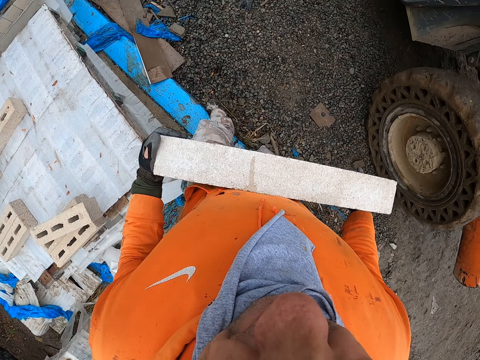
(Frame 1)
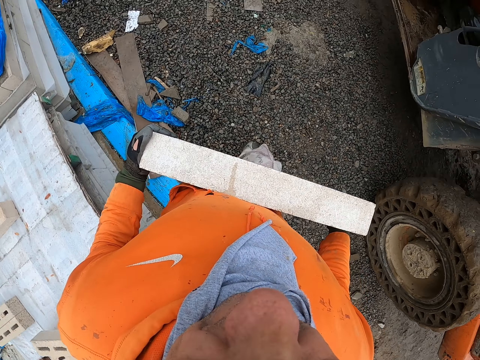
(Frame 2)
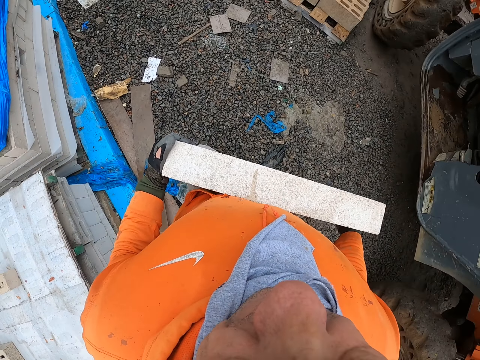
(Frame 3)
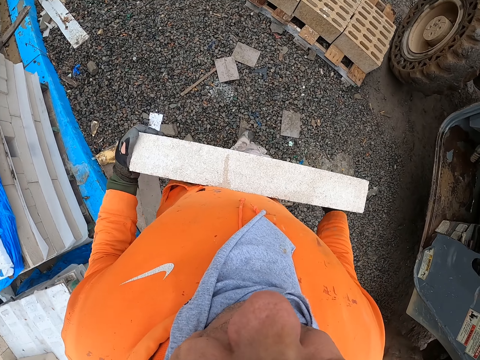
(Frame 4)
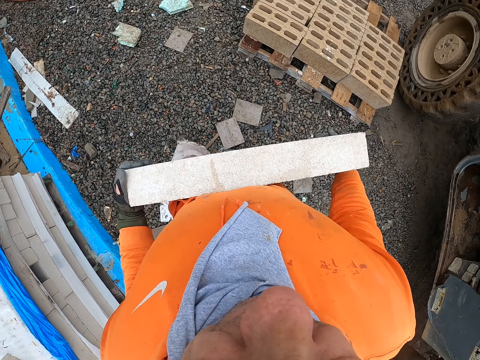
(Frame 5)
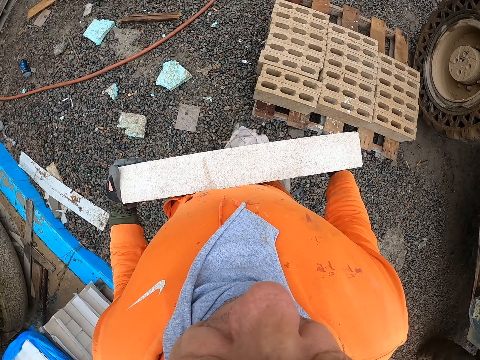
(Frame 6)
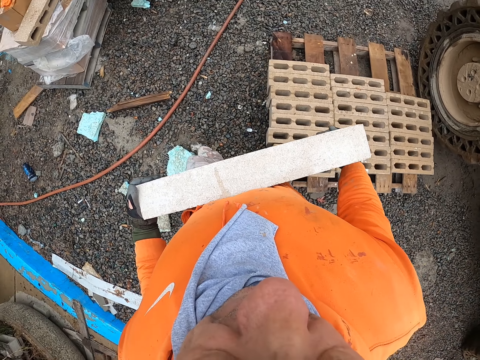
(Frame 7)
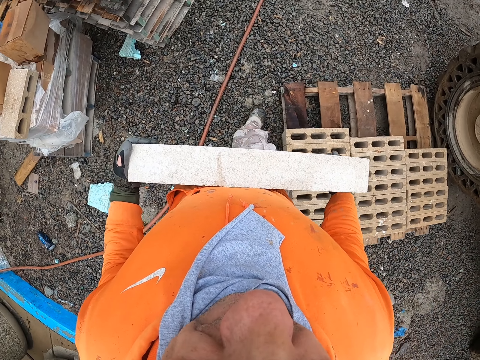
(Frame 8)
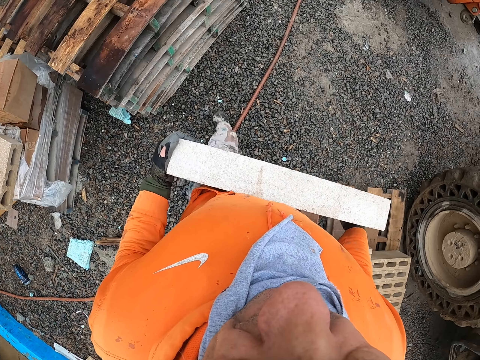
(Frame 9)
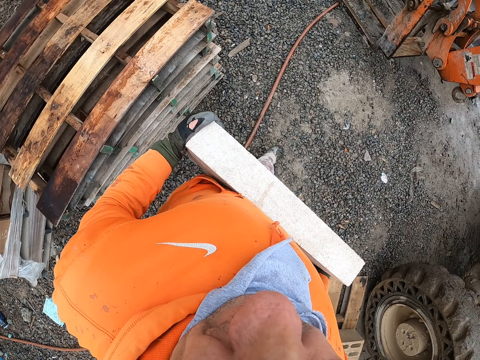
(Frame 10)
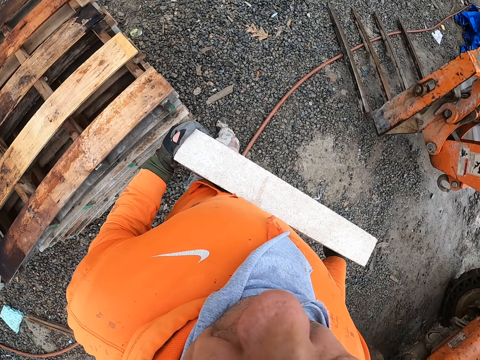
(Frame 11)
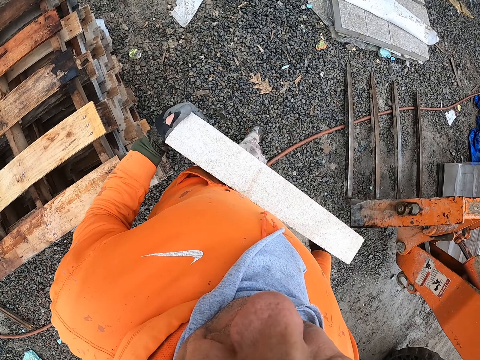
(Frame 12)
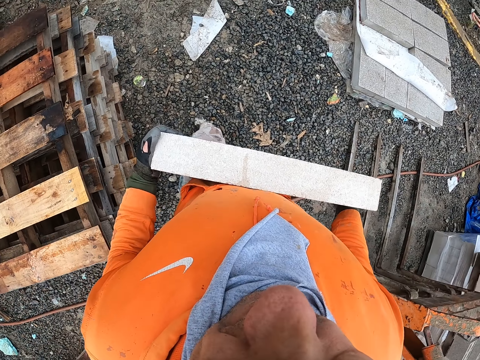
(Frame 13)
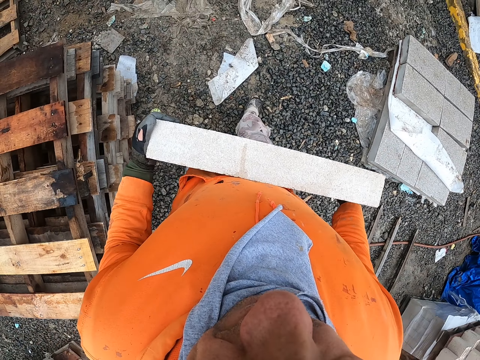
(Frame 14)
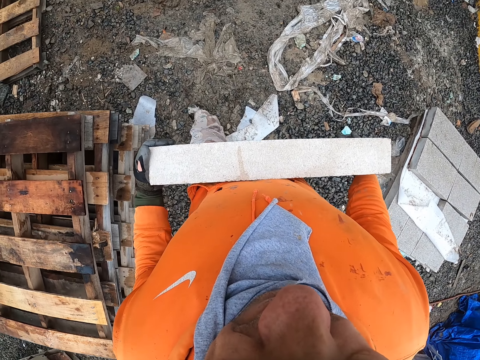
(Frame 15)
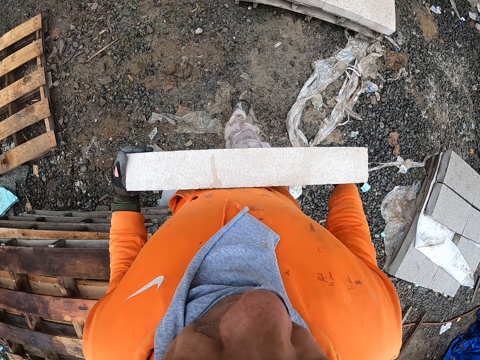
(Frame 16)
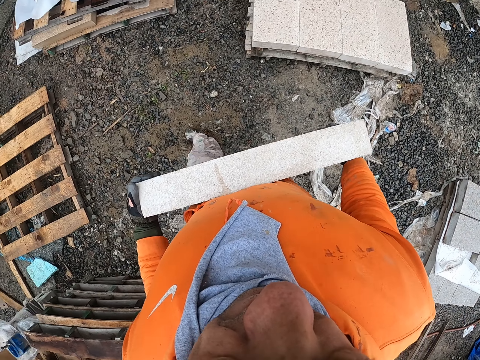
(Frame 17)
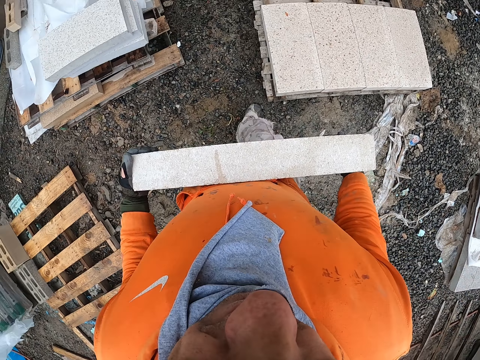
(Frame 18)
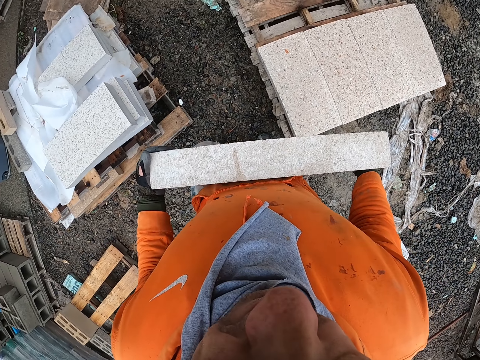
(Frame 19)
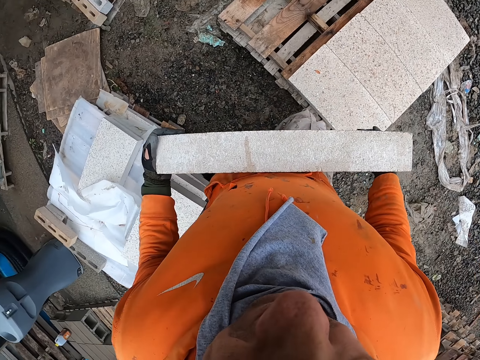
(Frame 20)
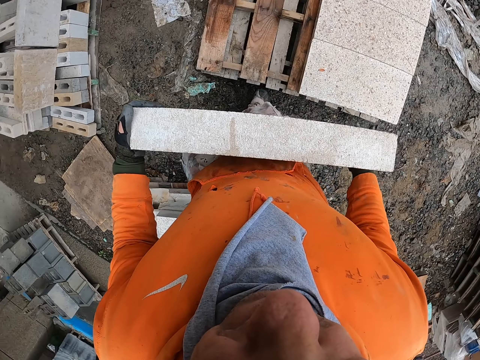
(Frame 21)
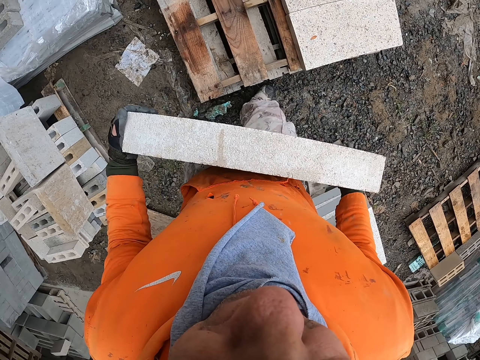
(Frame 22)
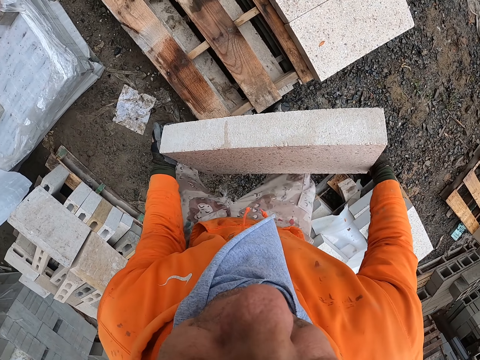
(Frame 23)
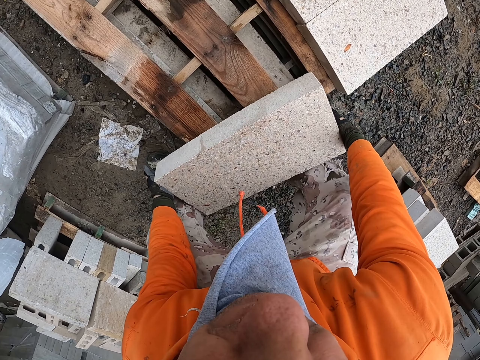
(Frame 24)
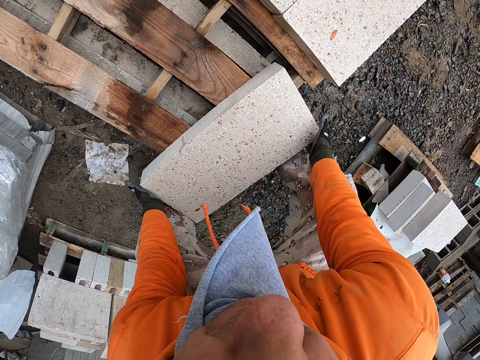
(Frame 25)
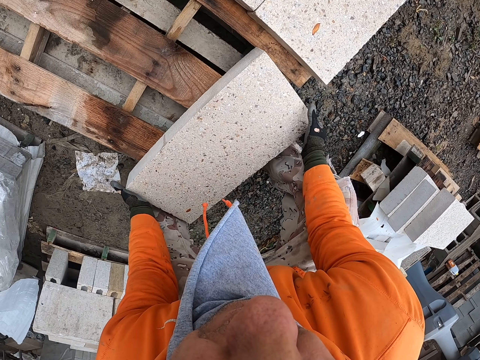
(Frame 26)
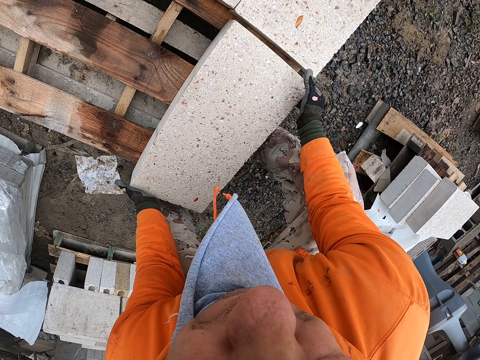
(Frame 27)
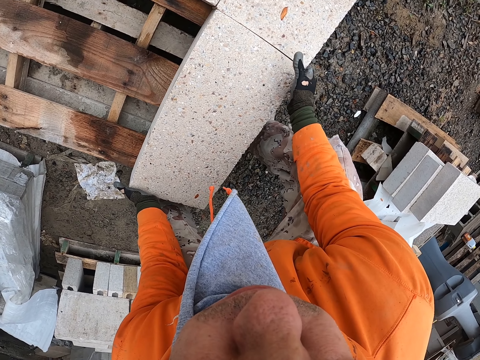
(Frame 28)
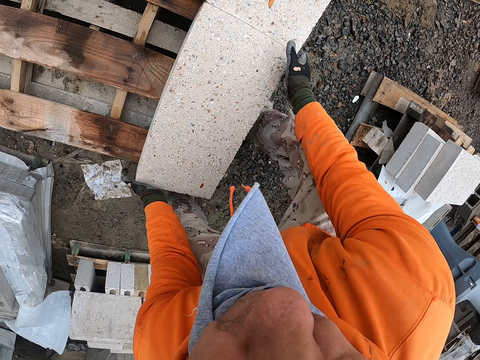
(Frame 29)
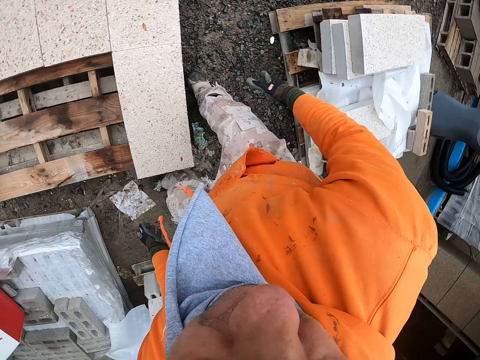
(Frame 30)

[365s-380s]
The camera wearer puts a brick stone on the wooden riser.

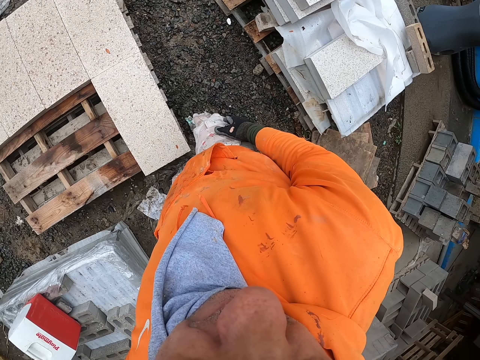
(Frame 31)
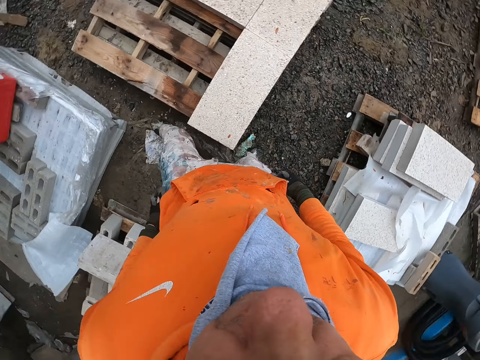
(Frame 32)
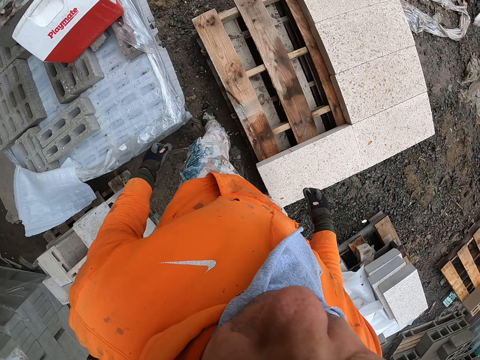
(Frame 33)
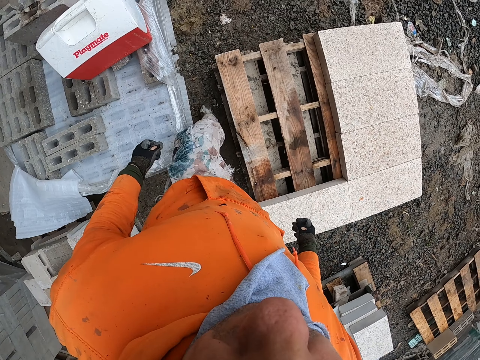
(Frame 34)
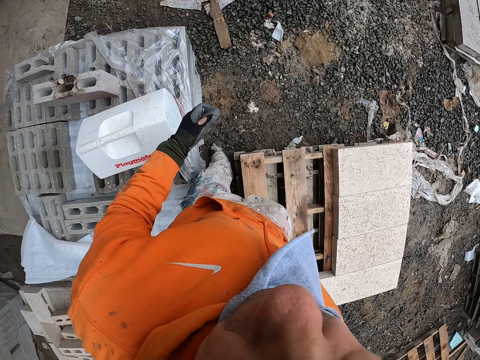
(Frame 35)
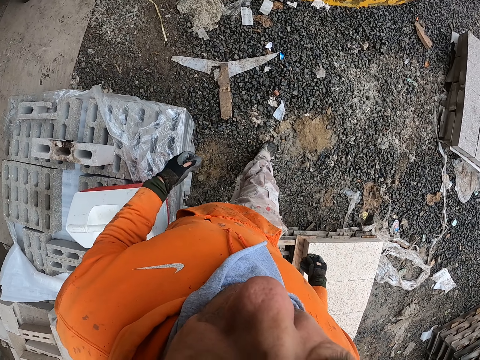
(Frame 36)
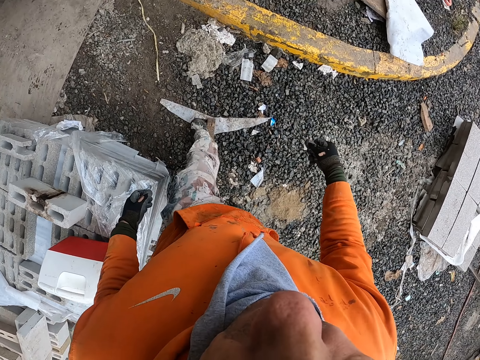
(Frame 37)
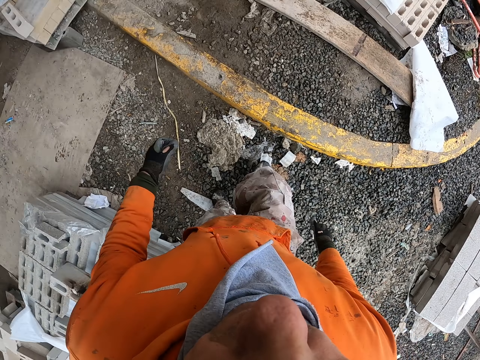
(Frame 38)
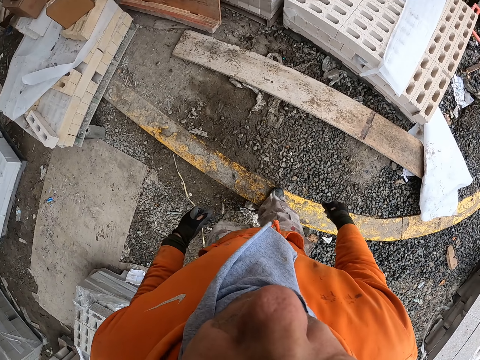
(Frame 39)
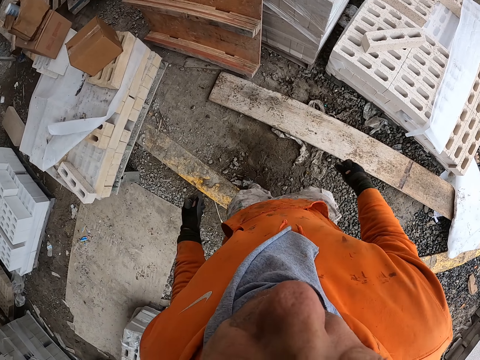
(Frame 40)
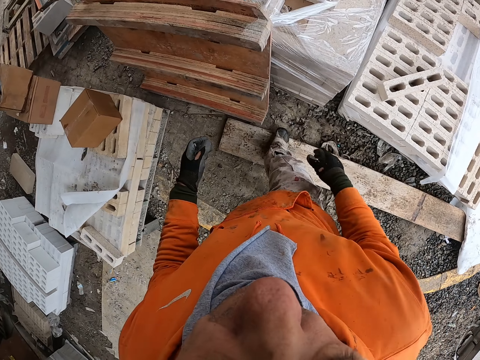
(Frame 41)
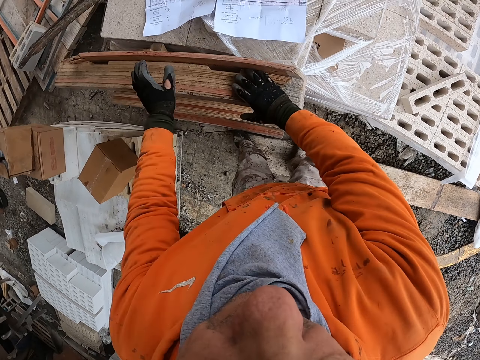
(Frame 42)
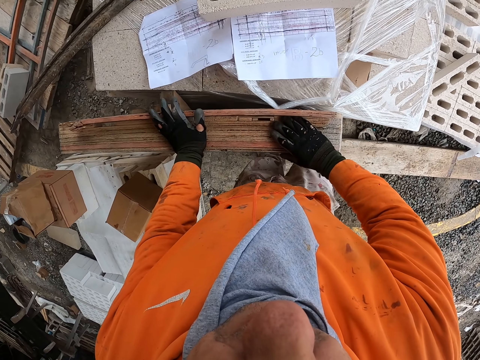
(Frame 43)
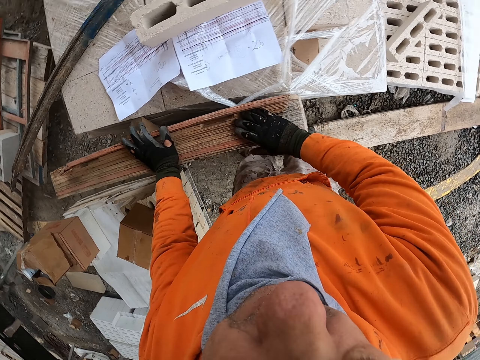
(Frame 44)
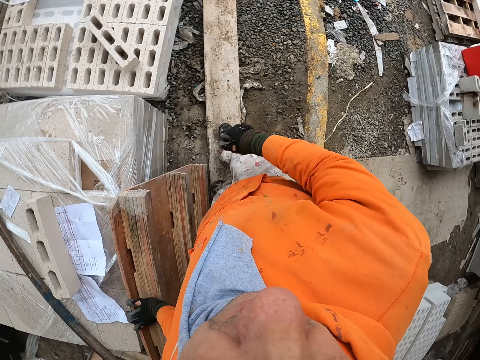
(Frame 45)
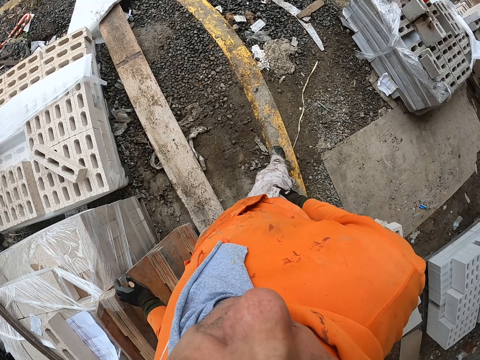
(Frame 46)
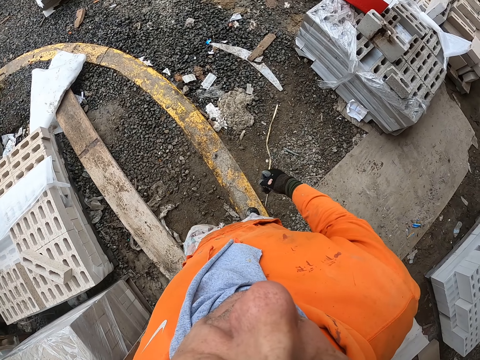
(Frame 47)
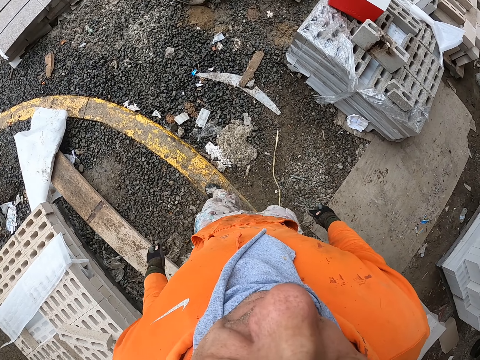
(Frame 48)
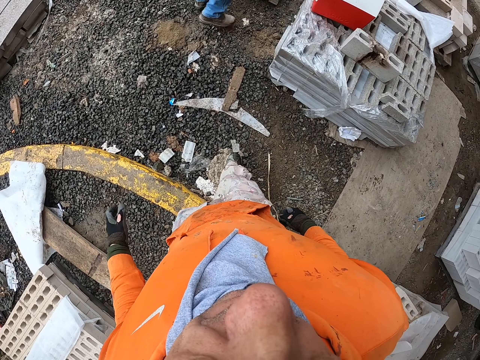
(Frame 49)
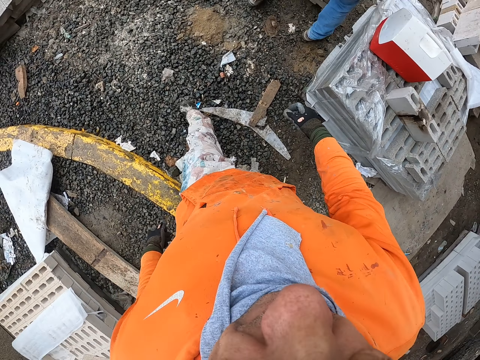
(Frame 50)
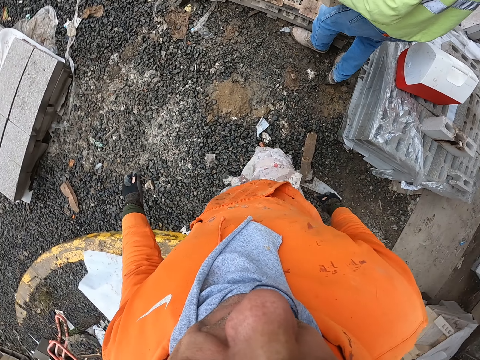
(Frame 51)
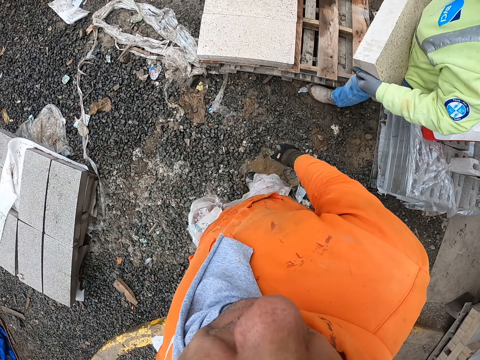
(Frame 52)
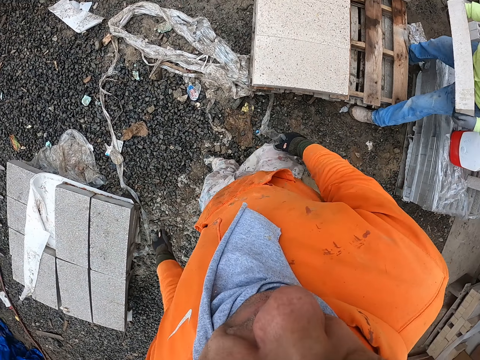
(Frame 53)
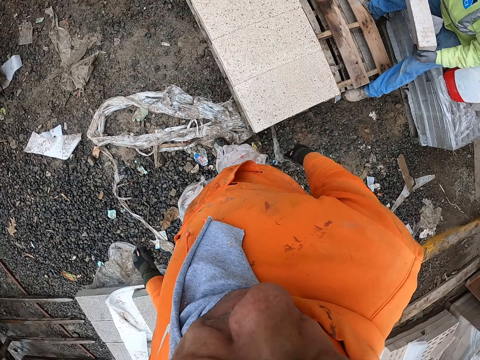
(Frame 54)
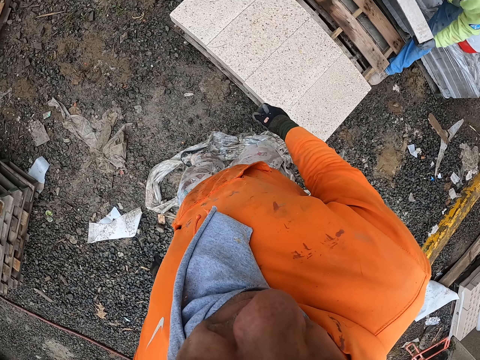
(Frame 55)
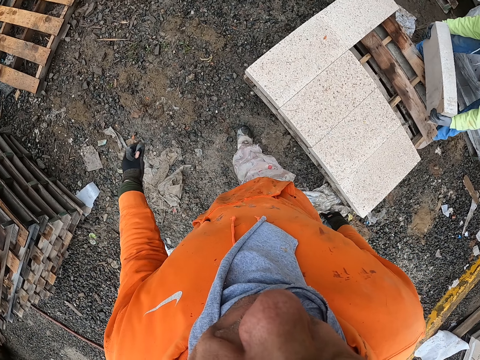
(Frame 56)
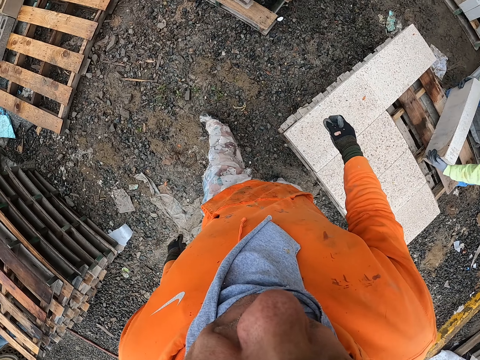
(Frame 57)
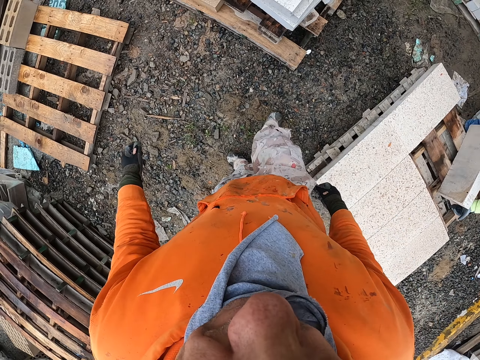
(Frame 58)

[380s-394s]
The camera wearer walks in the construction site. They look at the paper. They walk in the construction site. A man carries a brick, and places the brick on top of the woods.
